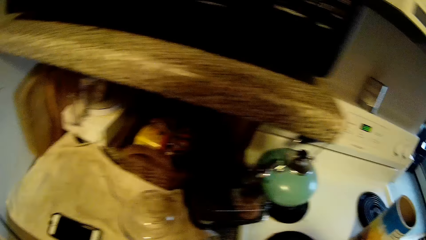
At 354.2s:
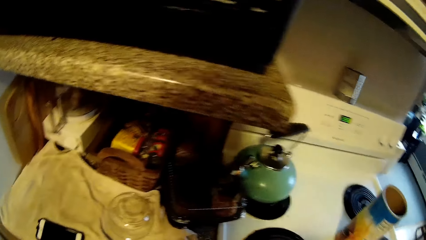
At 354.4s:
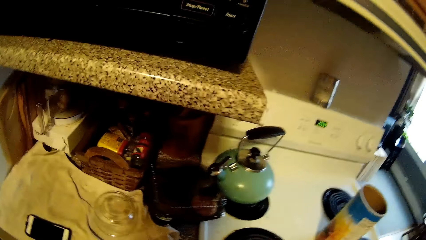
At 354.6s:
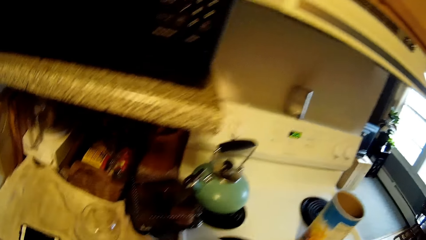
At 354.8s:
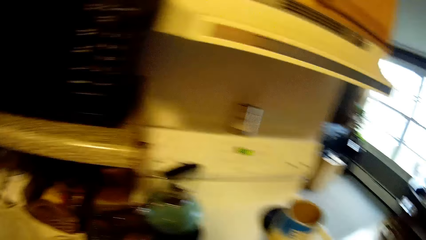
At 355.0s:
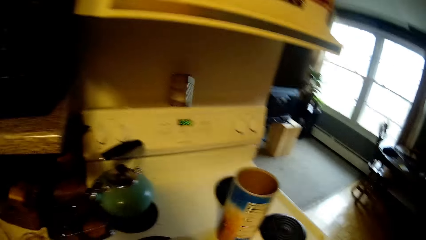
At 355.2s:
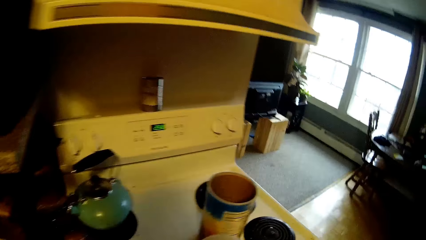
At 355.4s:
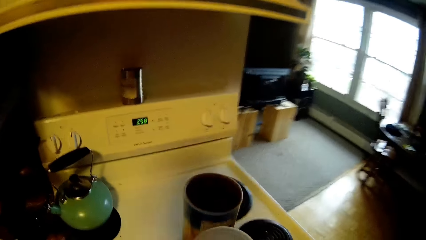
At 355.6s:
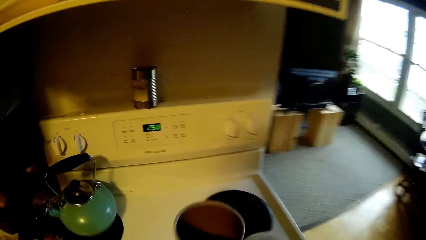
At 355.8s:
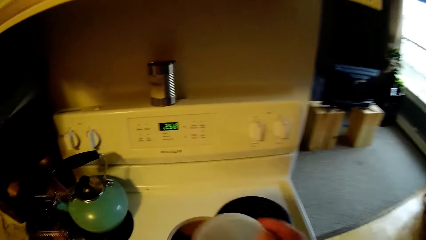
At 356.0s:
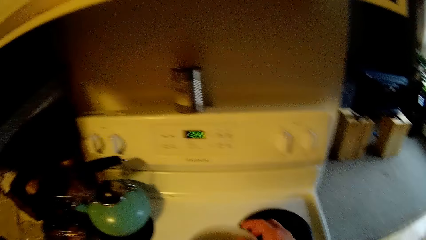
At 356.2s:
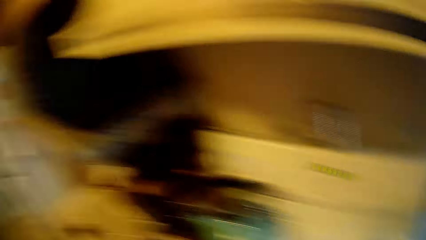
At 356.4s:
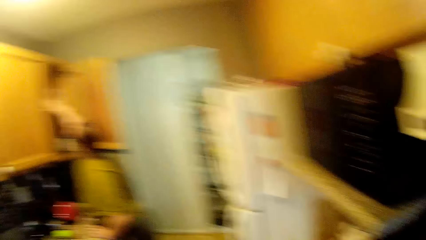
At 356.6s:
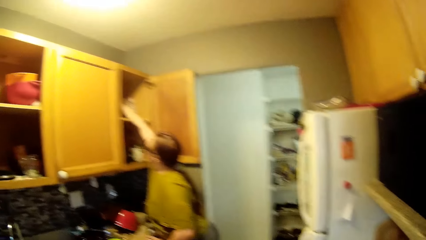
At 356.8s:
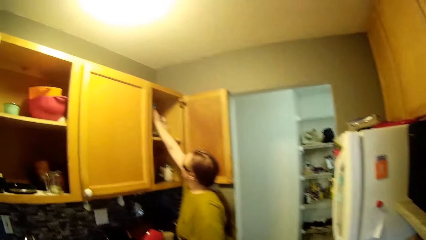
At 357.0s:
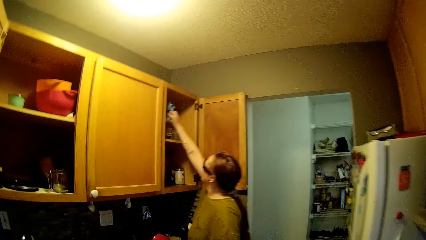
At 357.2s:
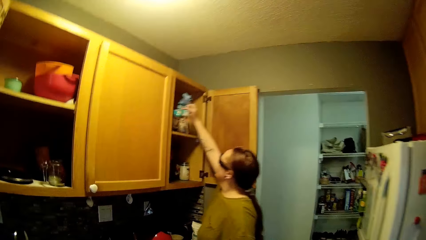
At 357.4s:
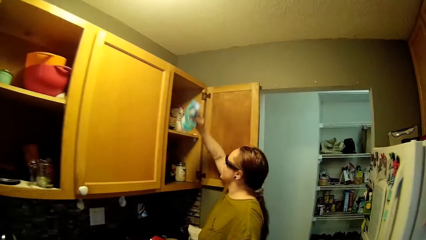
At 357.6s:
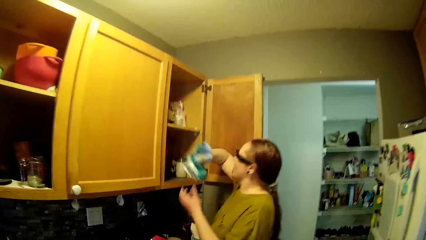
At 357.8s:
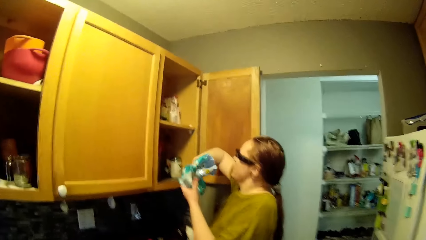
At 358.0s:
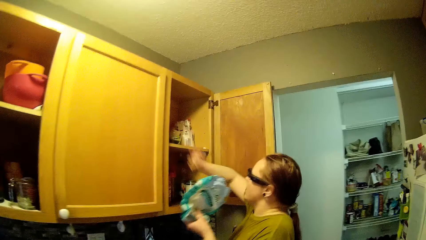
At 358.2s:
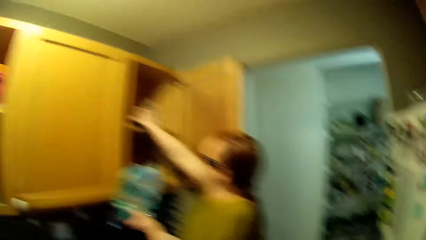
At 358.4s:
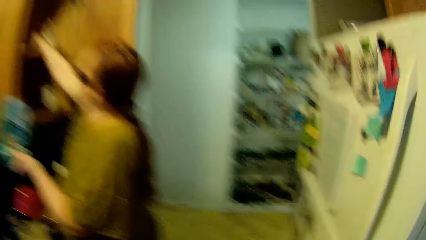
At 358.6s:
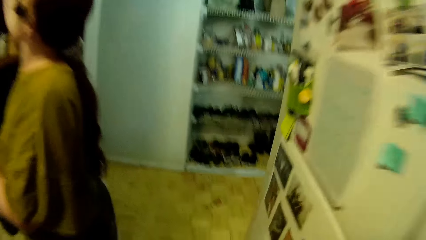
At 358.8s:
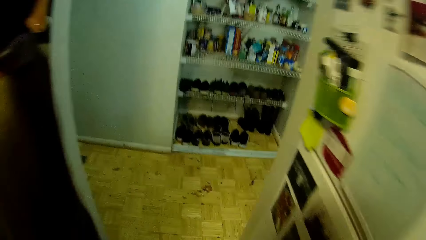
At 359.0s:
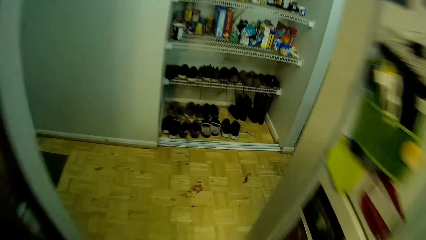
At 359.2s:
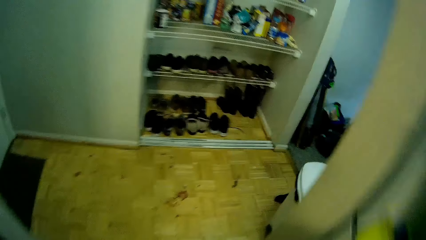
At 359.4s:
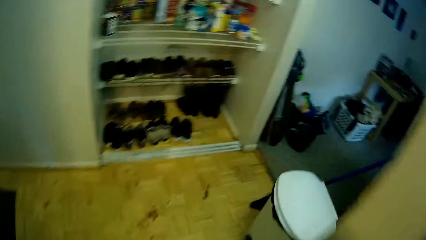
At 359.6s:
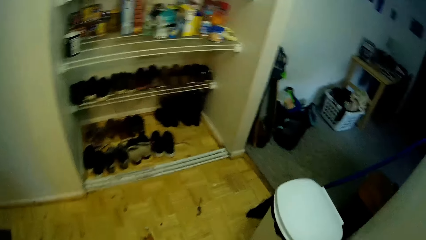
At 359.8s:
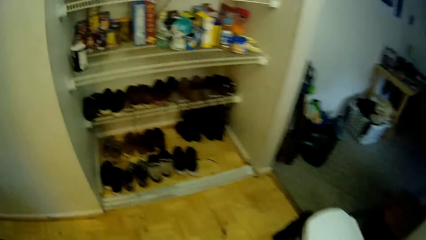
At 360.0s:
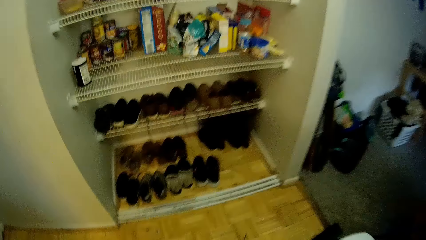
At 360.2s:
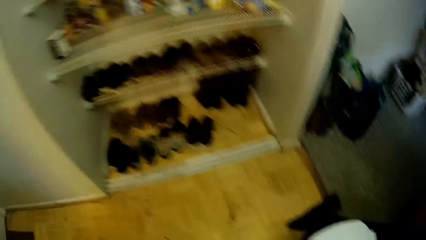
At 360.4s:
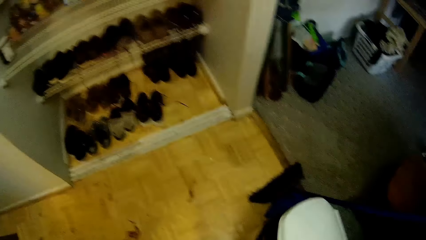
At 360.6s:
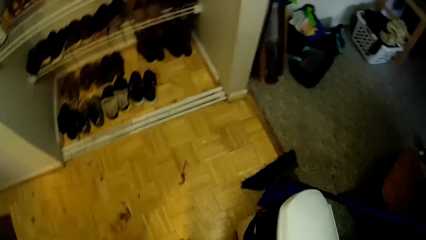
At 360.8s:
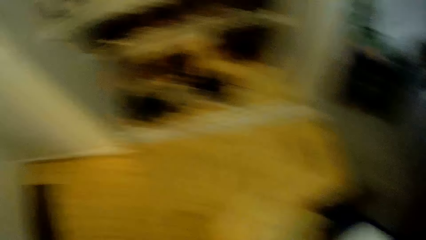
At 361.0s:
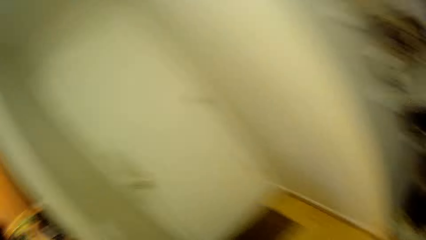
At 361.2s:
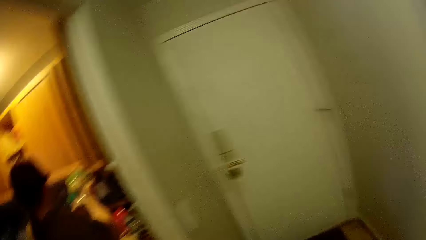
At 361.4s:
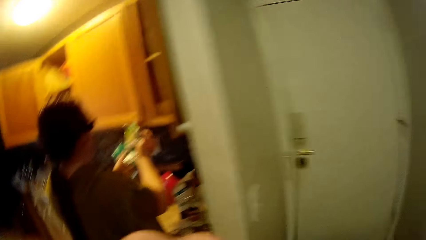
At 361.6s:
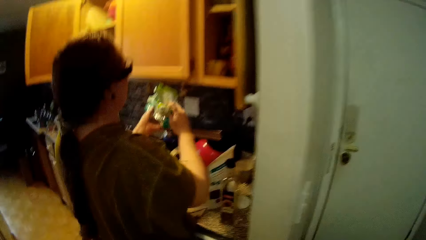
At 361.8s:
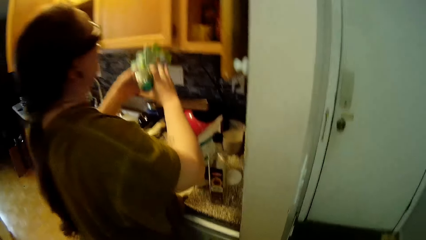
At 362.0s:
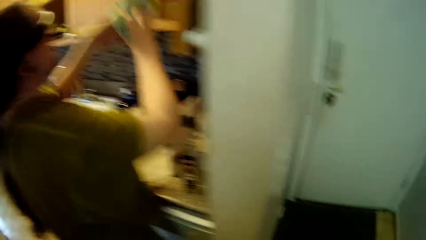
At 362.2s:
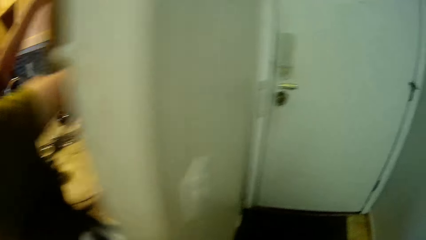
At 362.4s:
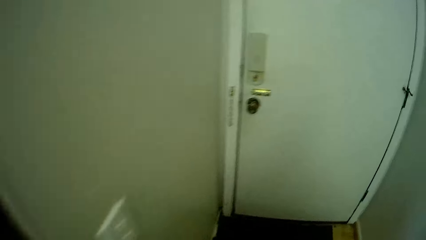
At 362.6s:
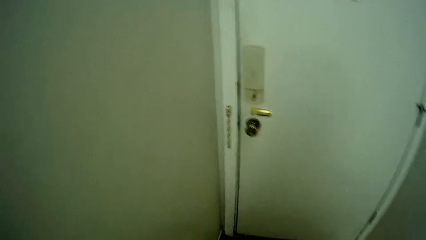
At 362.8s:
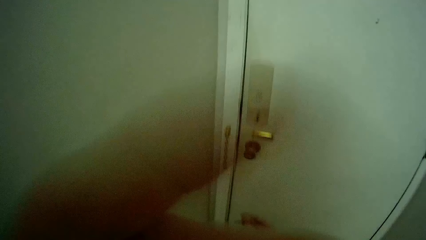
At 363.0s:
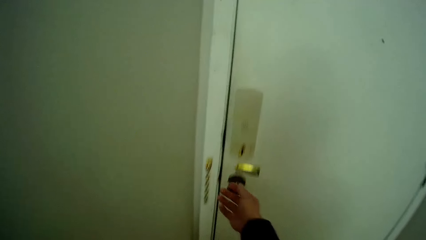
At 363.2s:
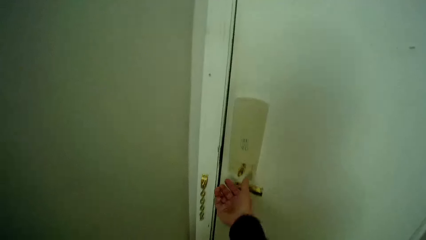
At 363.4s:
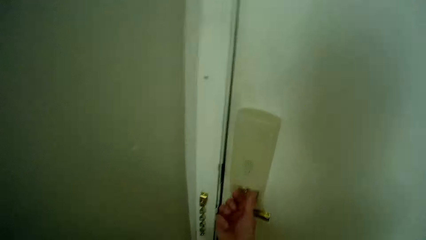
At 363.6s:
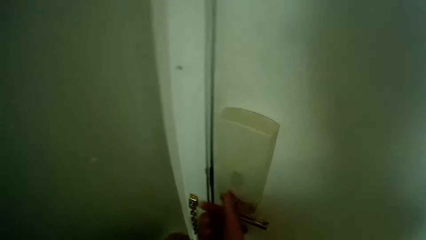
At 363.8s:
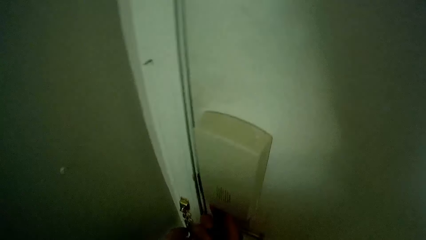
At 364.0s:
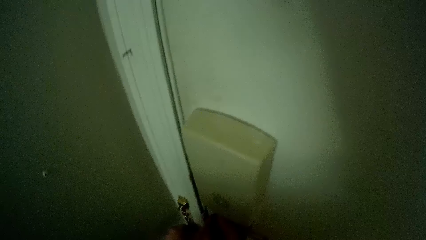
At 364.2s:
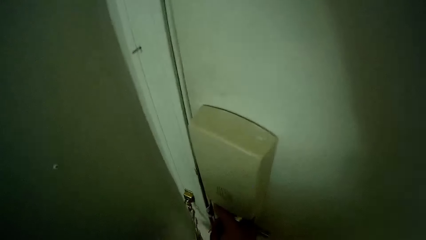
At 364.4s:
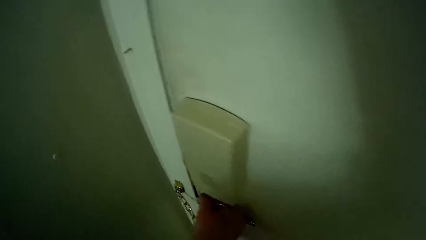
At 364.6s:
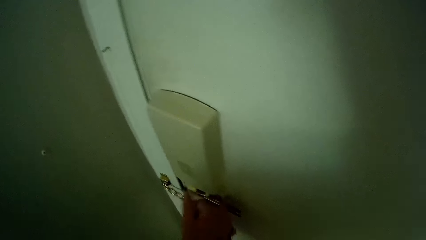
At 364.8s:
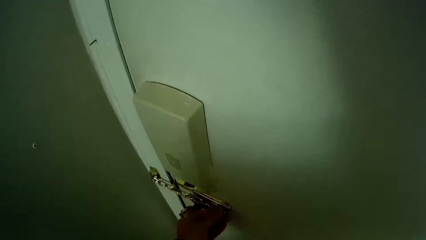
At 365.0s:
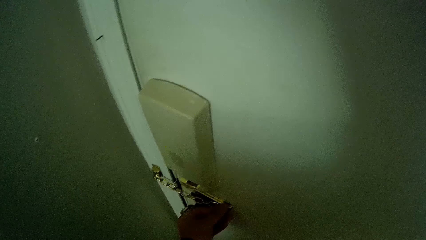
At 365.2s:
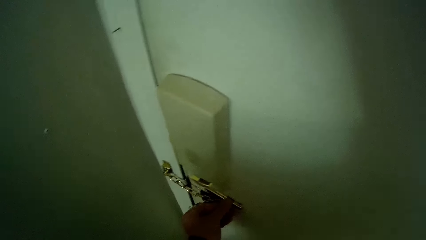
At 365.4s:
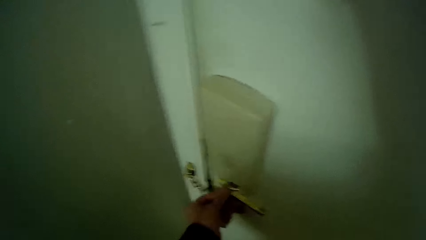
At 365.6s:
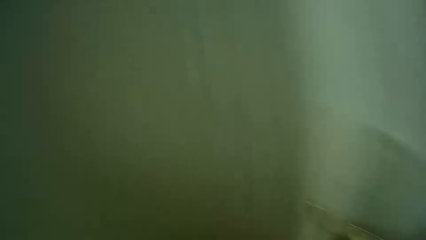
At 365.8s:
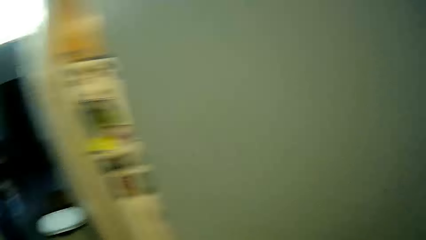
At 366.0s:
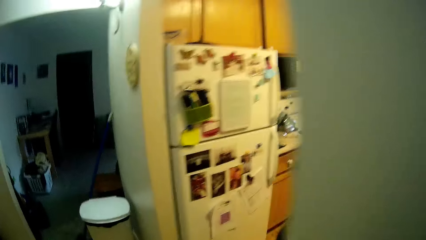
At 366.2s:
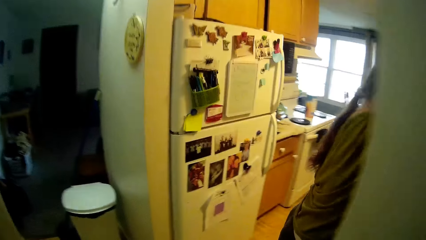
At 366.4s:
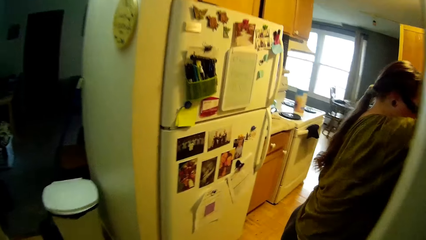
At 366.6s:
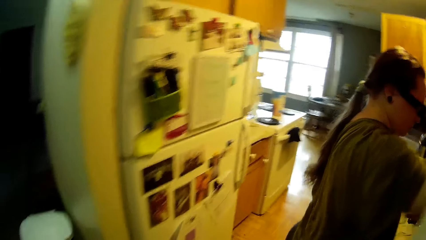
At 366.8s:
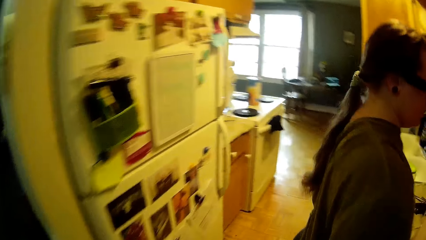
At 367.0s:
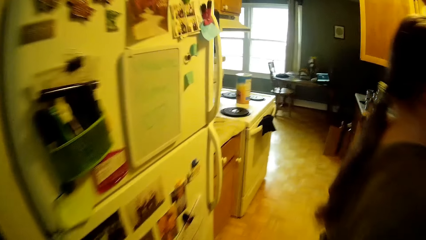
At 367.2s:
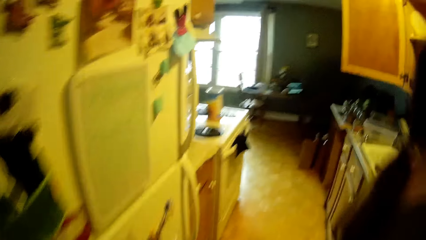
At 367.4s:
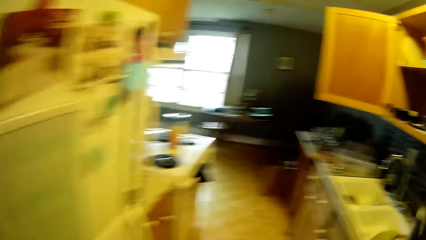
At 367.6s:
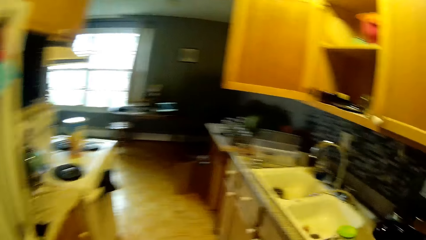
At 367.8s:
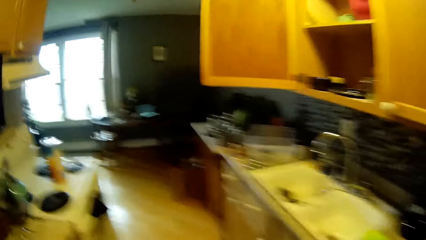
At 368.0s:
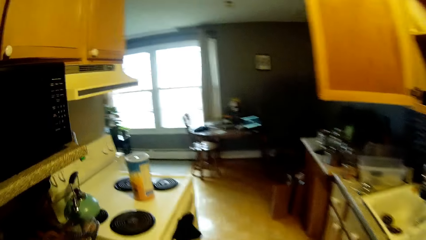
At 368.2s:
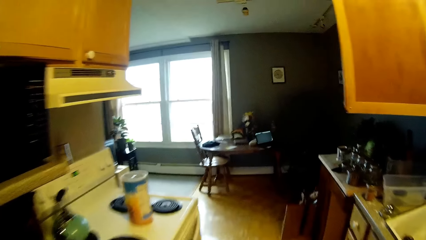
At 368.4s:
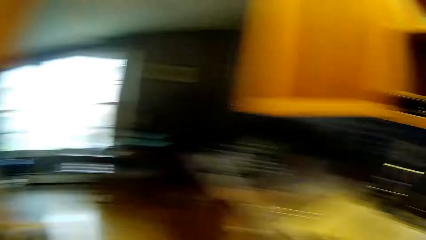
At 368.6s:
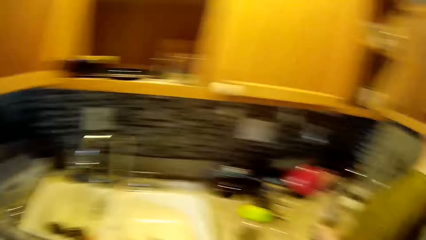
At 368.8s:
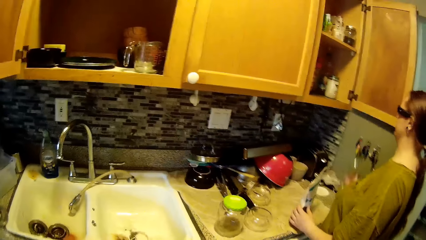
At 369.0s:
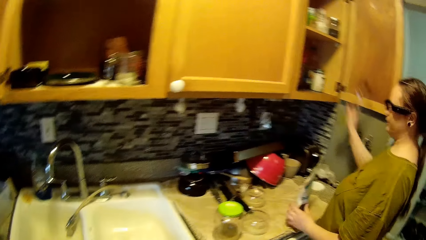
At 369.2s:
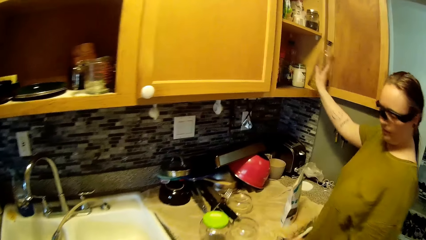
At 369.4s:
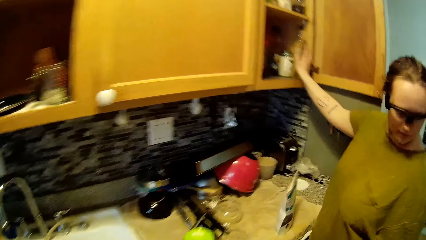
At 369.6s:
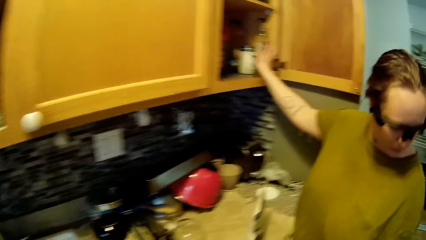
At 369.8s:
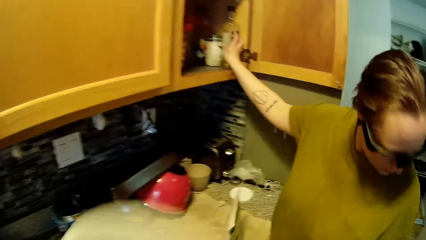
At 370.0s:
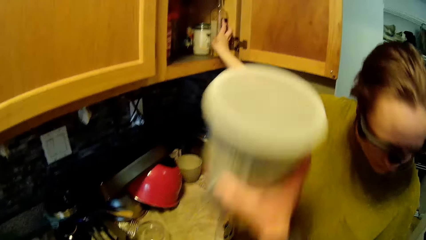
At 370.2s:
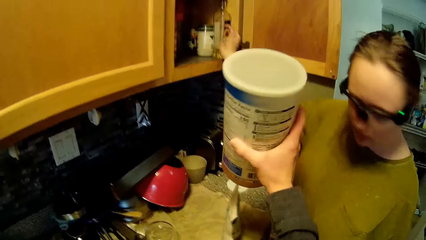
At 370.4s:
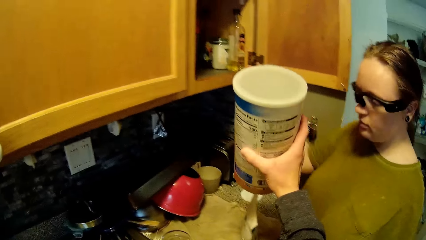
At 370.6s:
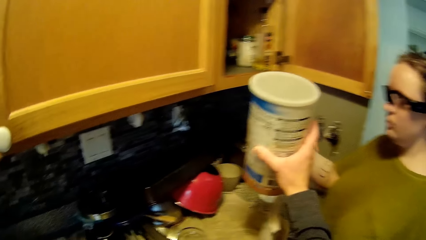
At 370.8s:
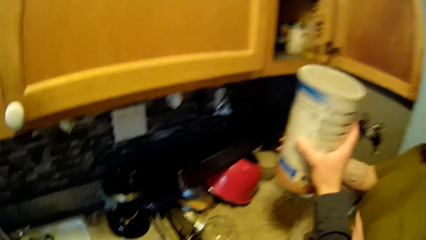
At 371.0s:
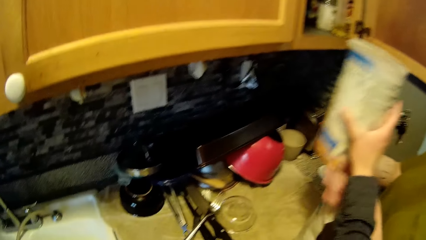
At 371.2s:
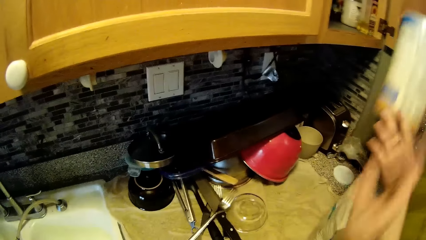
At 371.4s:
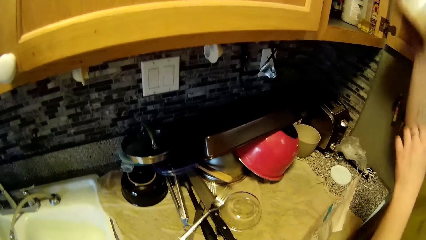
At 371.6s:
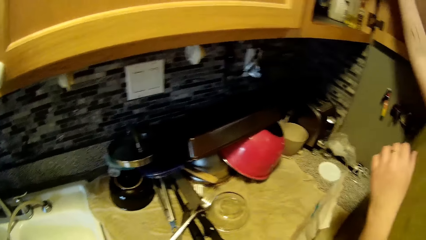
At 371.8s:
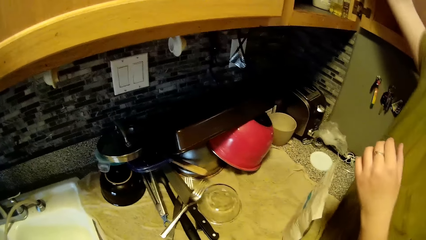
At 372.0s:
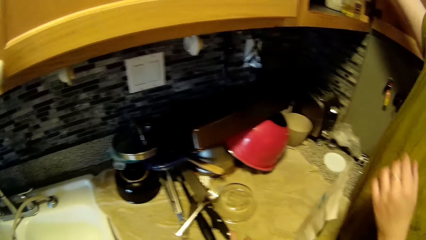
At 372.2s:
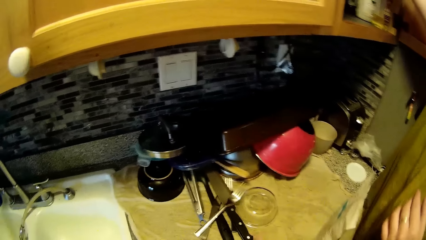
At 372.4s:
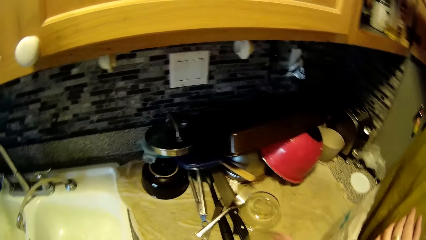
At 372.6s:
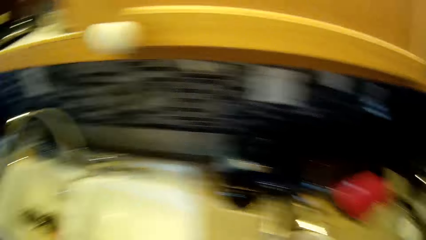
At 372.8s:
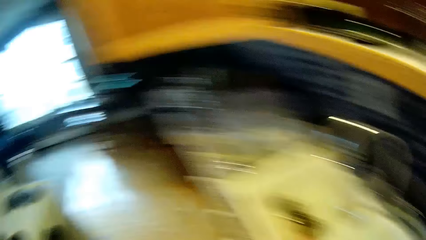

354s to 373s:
The camera wearer holds a lid to a container with his right hand. He covers the container with the lid in his right hand. The woman inserts her hand into a cabinet, pulls out bread from the cabinet with her right hand, moves the bread to her left hand from her right hand, and inserts her hand into the cabinet. The camera wearer walks to the waste bin. He opens the waste bin. He holds a product with both hands. He puts the product into the cabinet. He walks to a door. He locks the door with his right hand. He opens the door. He walks to the kitchen. The woman lifts a bottle with her right hand, holds a product with her left hand, and removes her hand from the product. The camera wearer stretches a container to the woman with his right hand. The woman collects the product from the camera wearer. The woman places the product into the cabinet.
